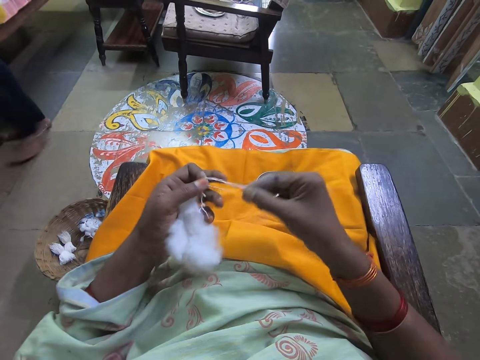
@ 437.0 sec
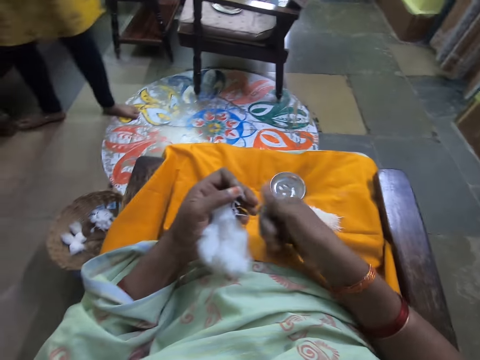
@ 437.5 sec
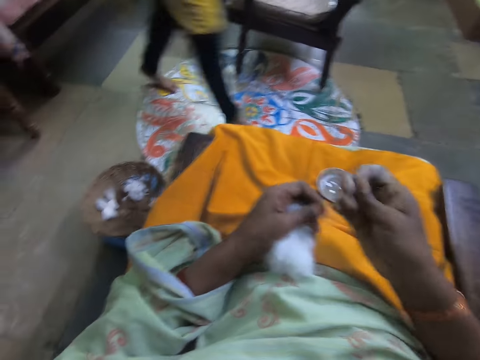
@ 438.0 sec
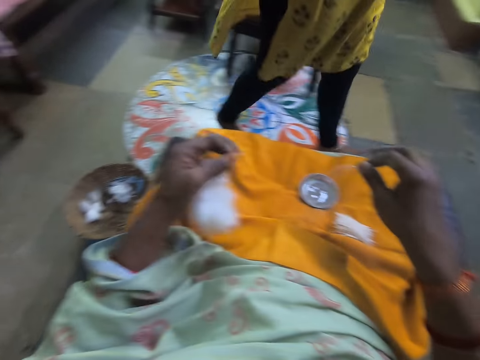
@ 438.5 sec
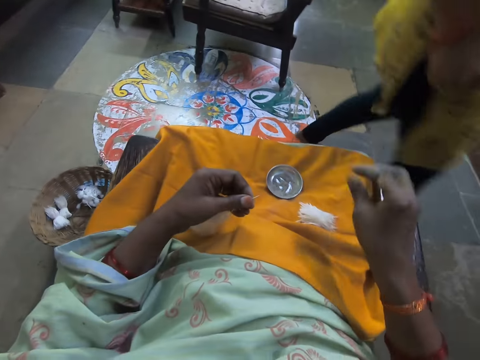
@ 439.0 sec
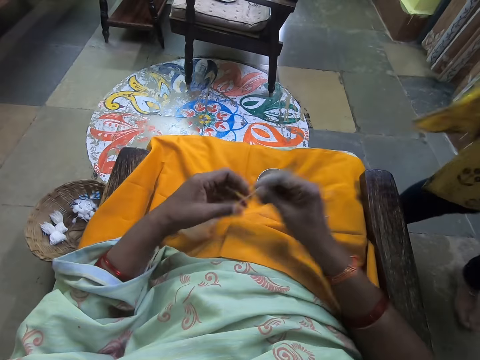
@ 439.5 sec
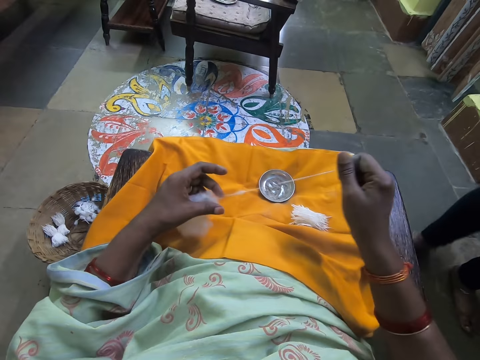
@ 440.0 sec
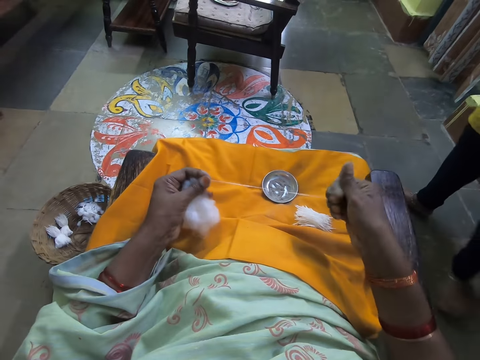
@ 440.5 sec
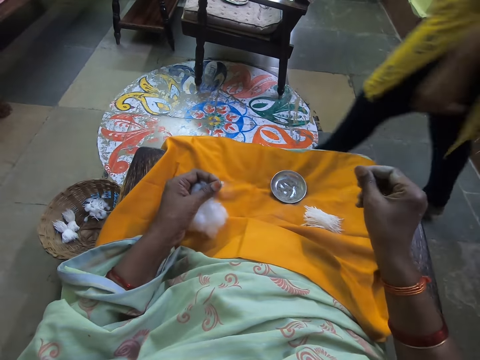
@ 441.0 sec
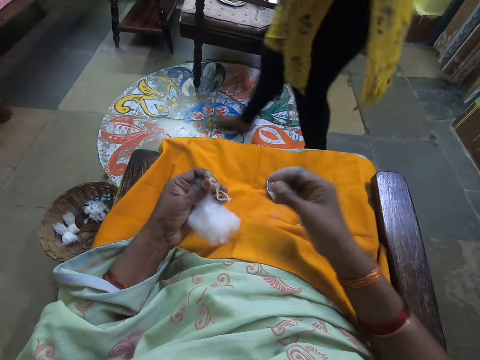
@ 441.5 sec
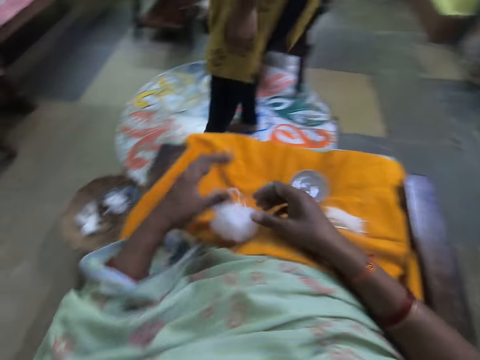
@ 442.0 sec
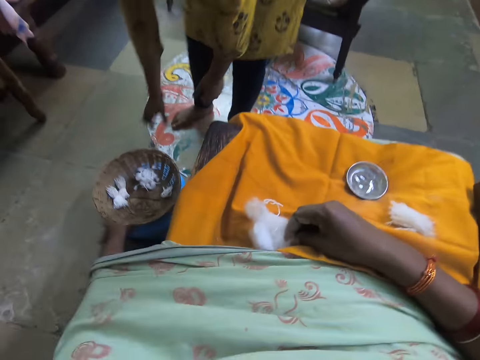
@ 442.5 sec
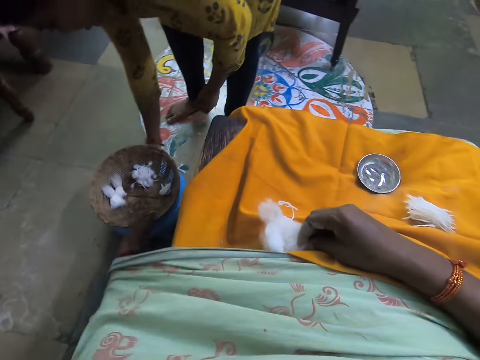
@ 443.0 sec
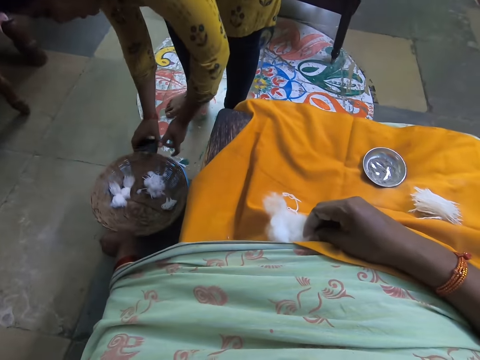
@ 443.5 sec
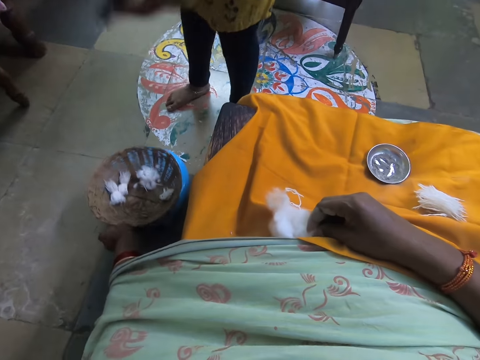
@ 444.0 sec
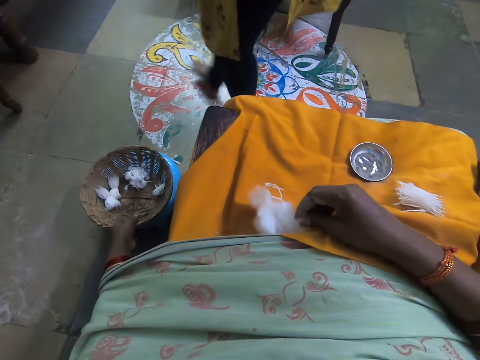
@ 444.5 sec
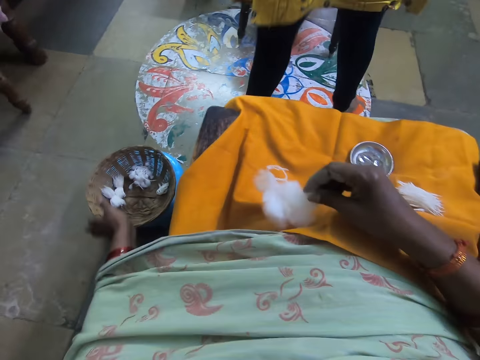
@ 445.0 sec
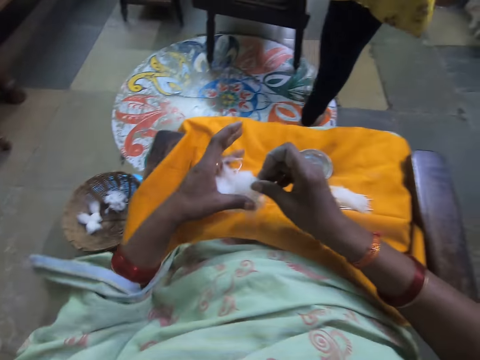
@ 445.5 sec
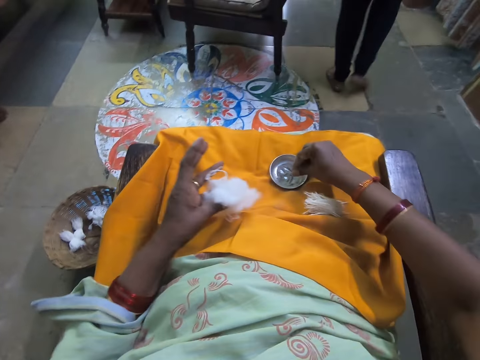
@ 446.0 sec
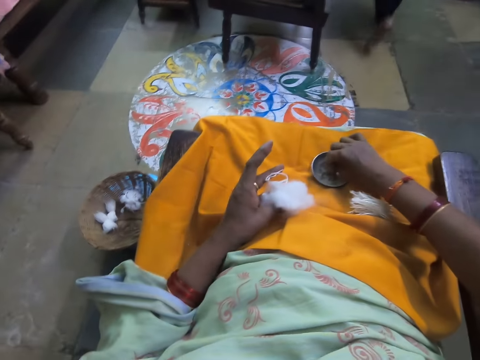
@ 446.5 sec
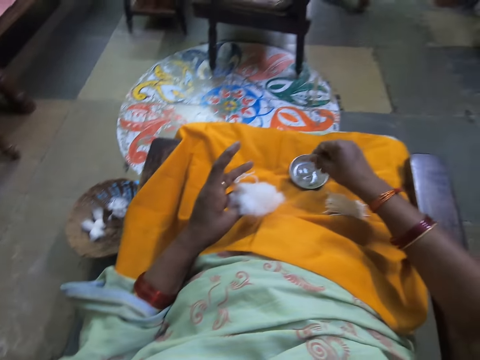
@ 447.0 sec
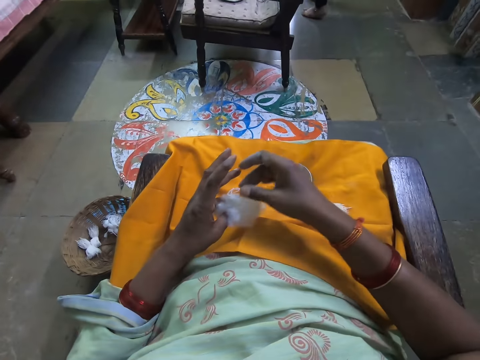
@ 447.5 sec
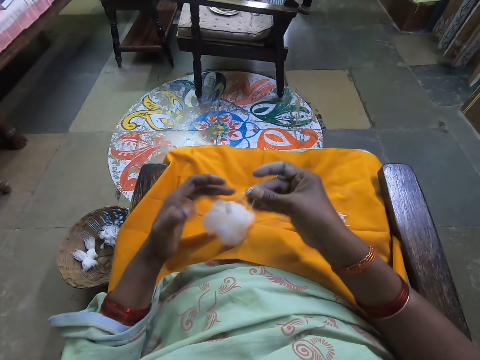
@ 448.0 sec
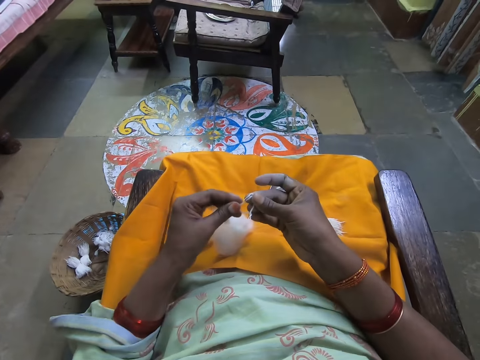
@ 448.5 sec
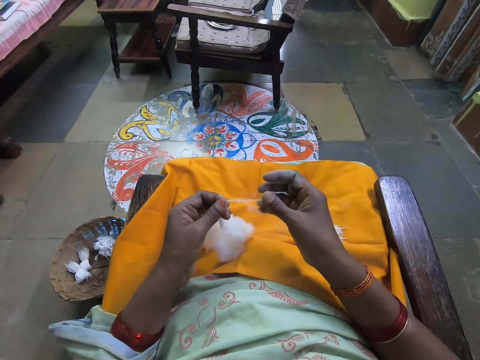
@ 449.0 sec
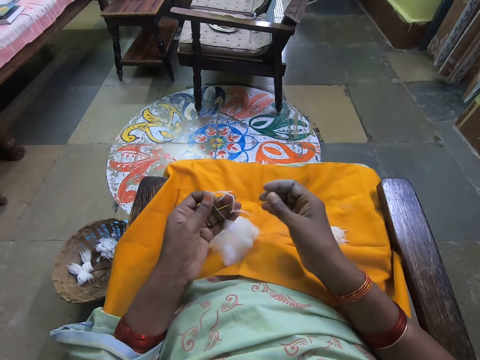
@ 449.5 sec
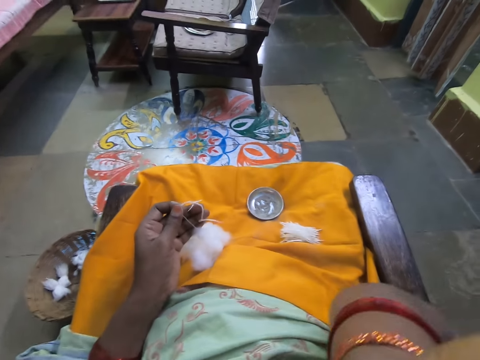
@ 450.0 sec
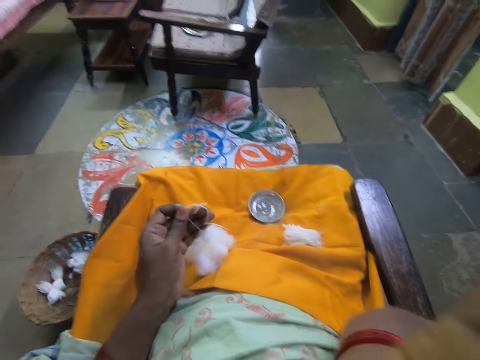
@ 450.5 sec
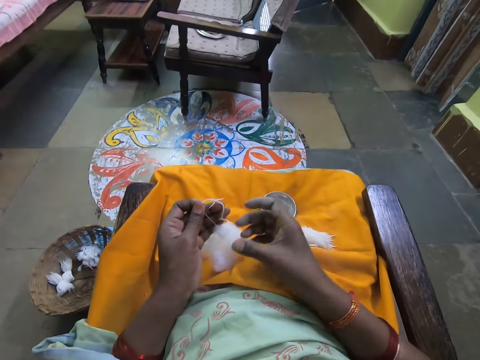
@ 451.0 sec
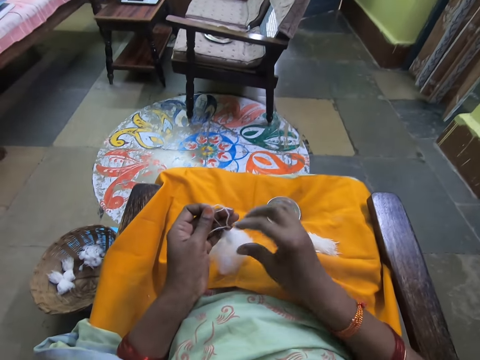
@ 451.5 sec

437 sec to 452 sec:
The camera wearer holds the cotton fiber with her left hand. A woman walks around the house. The camera wearer cuts the cotton fiber with her hand. She talks with the woman. She puts the cotton fiber on her lap. She pulls the cotton fiber with her hand. She puts the cotton fiber on her lap. She moves a woven basket with her left hand. She picks up the basket from the ground. The woman picks up a phone from the ground and walks around the house. The camera wearer holds the cotton fiber with her left hand. She touches something on her lap. She untangles the cotton fiber. She raises her right hand.

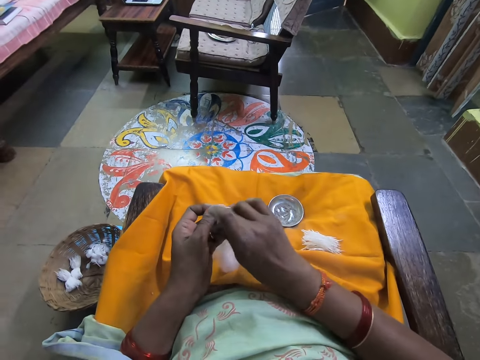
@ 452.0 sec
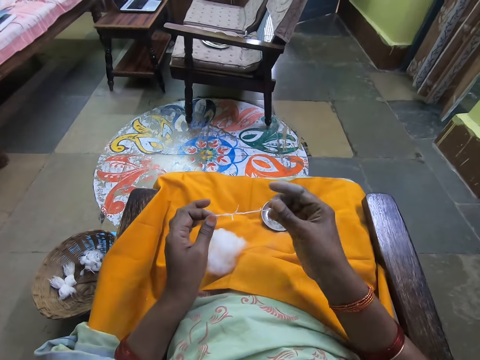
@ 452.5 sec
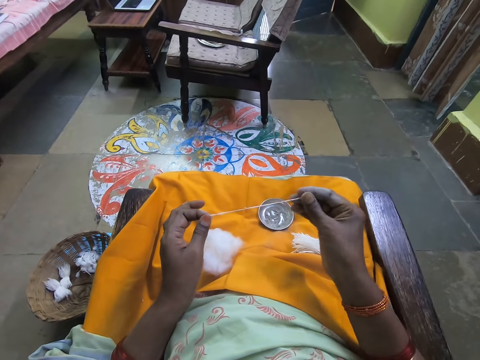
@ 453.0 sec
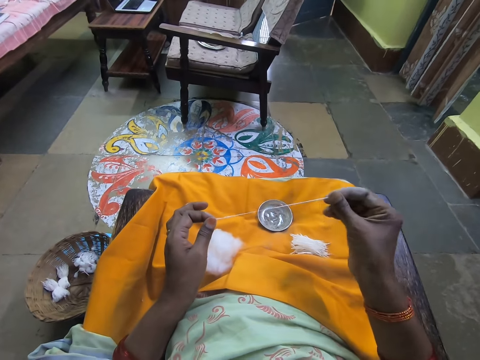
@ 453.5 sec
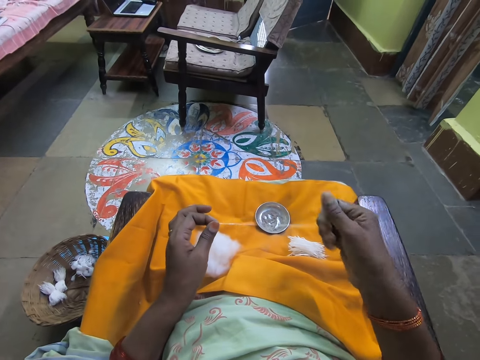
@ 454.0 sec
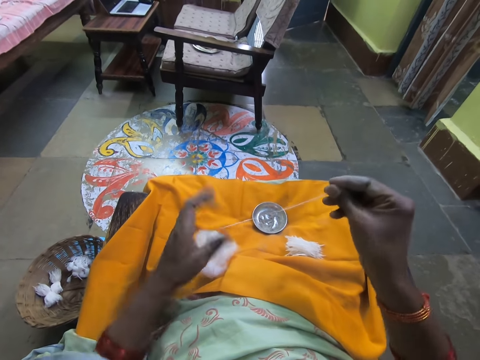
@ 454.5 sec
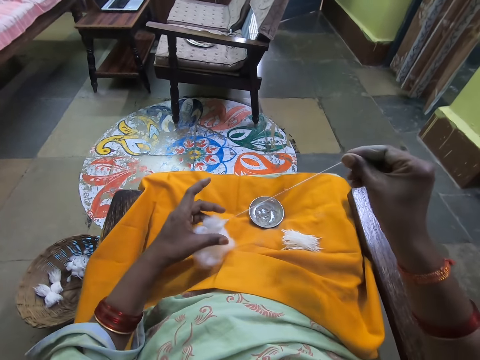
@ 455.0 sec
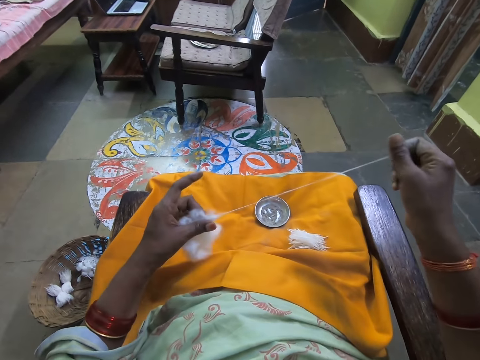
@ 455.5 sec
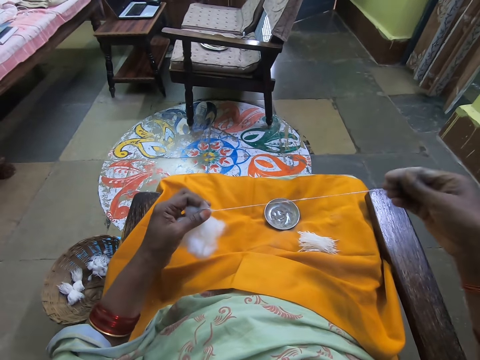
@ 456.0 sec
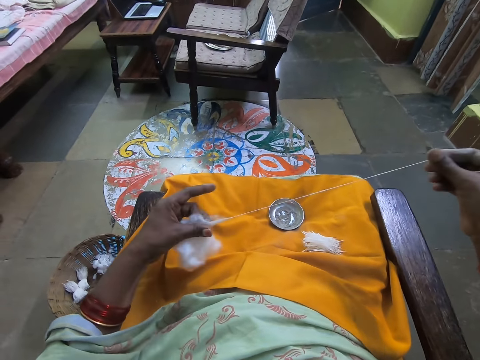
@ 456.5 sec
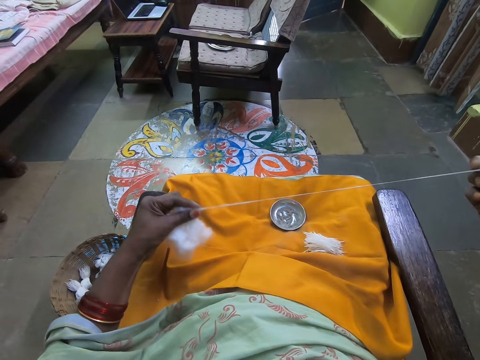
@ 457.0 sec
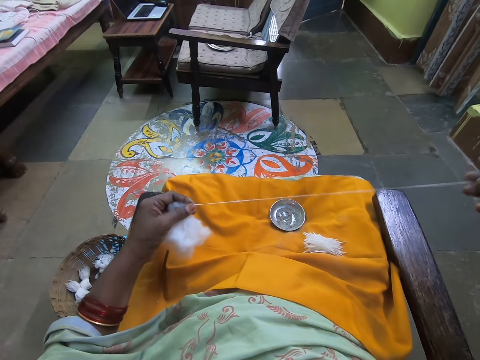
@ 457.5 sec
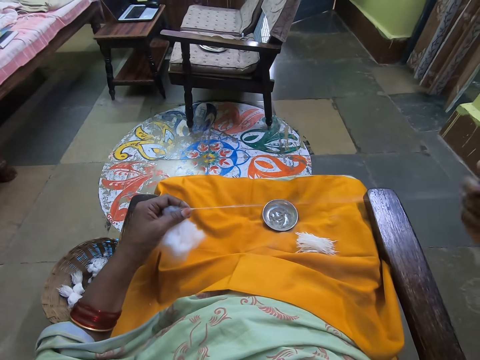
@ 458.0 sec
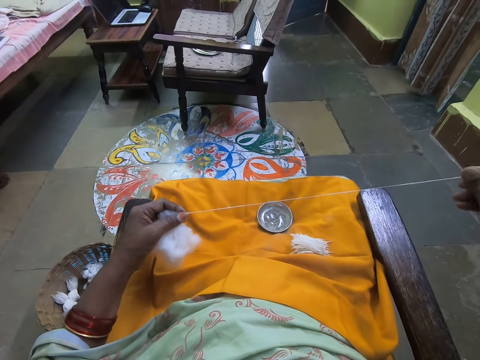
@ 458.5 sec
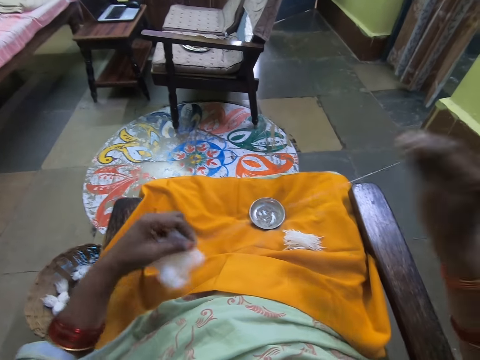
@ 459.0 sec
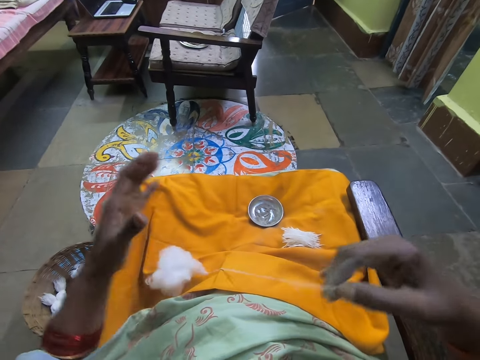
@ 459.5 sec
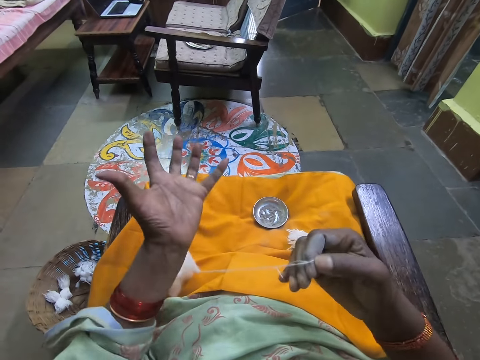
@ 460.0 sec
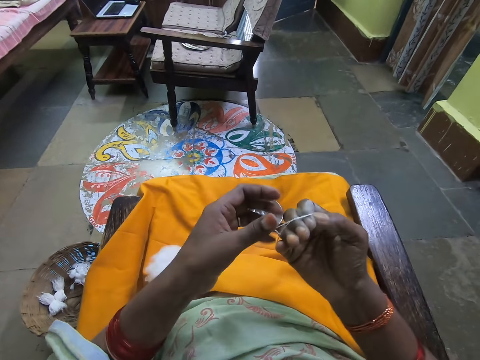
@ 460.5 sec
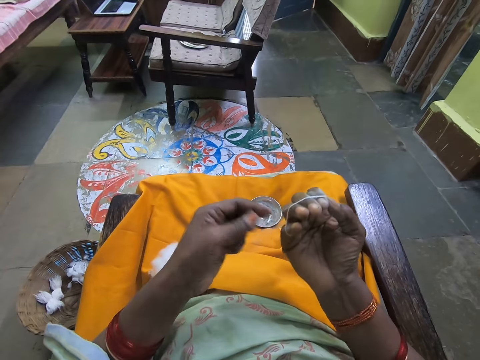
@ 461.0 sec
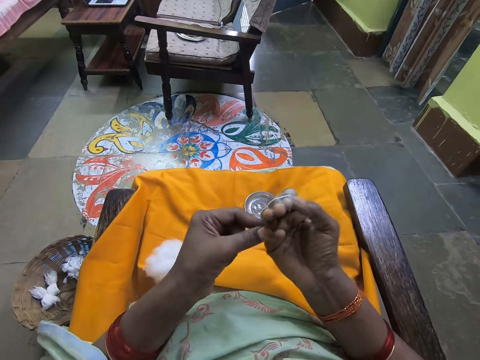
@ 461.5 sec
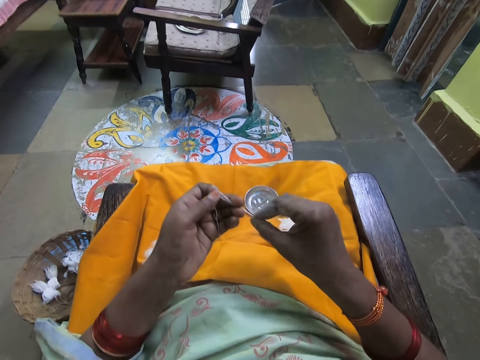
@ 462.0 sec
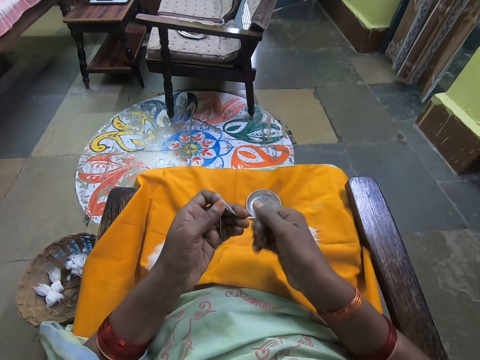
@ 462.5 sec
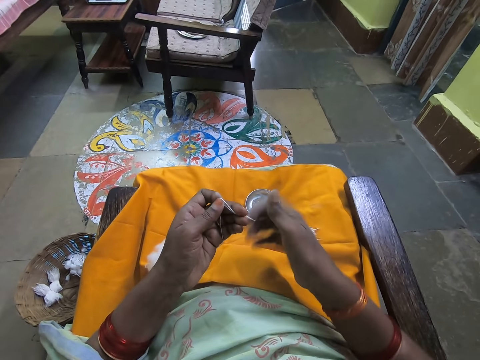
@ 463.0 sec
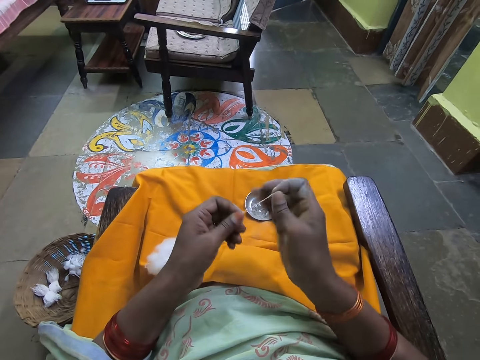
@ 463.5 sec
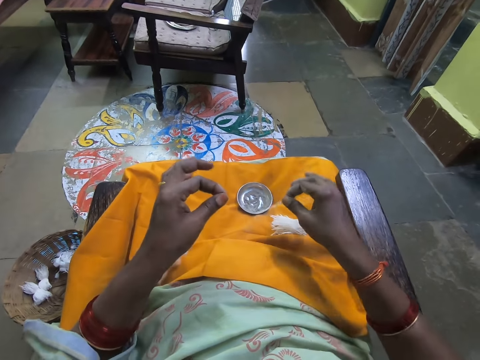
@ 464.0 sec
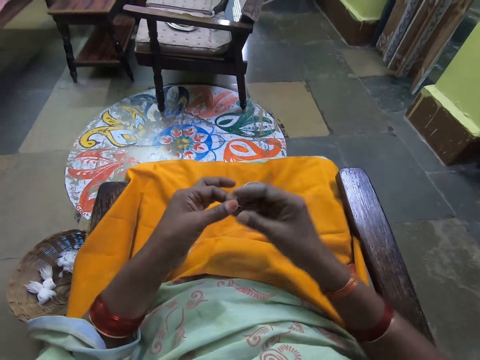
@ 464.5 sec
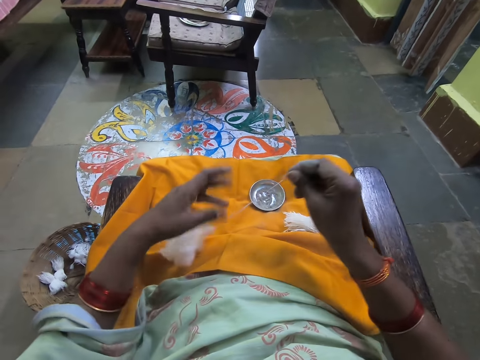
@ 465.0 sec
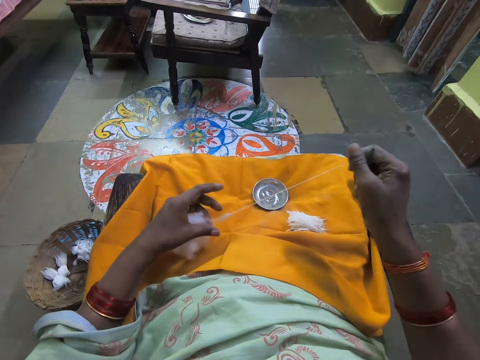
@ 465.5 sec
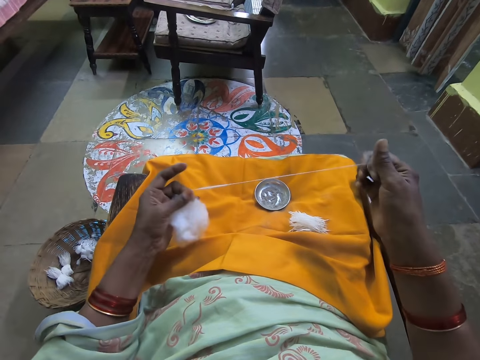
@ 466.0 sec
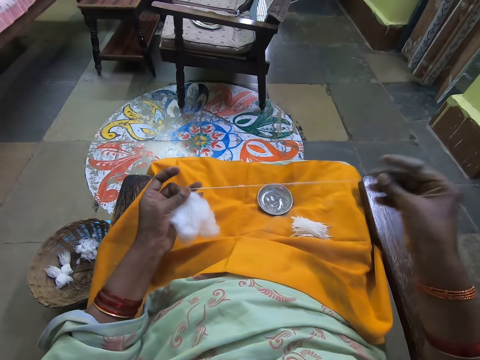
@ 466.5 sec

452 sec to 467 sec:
The camera wearer pulls the cotton fiber with her hand. She rolls the cotton fiber on her hand. She raises her left hand. She talks with a woman. She holds the cotton fiber with her left hand. She cuts the cotton fiber with her hand. She puts the cotton fiber on her lap. She pulls the cotton fiber with her hand.
